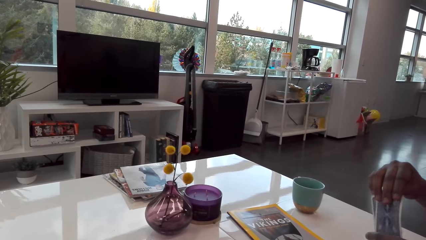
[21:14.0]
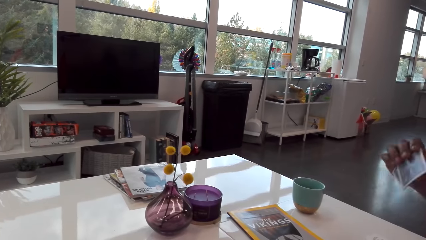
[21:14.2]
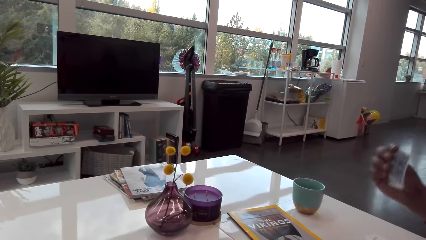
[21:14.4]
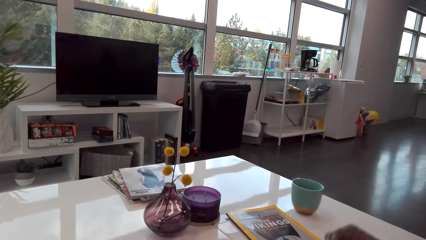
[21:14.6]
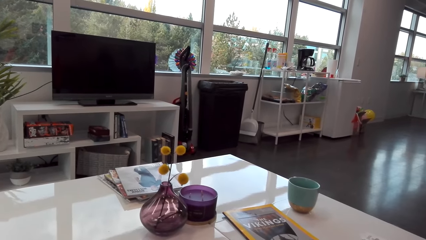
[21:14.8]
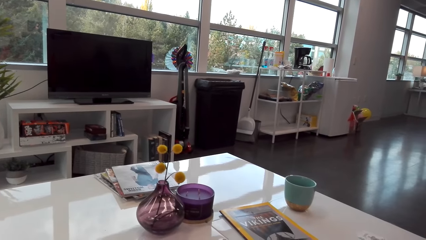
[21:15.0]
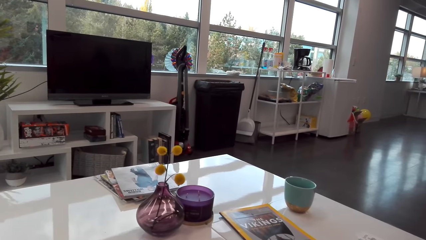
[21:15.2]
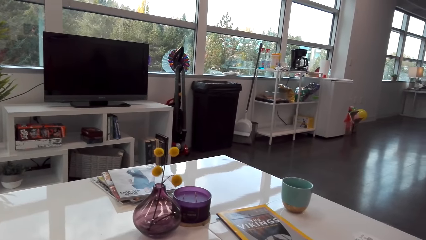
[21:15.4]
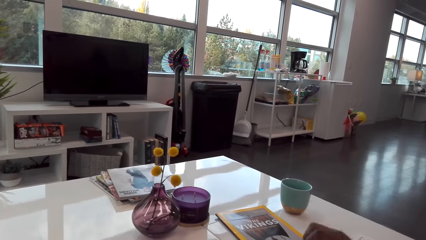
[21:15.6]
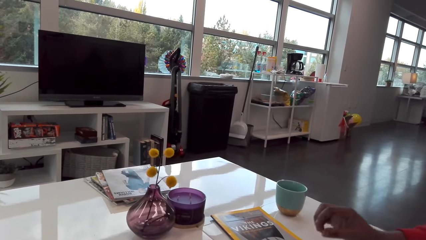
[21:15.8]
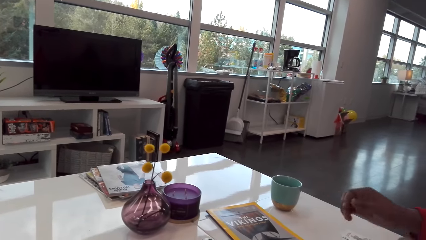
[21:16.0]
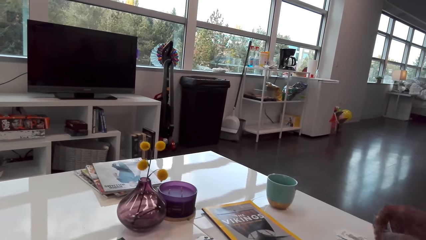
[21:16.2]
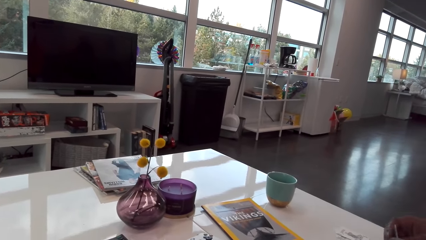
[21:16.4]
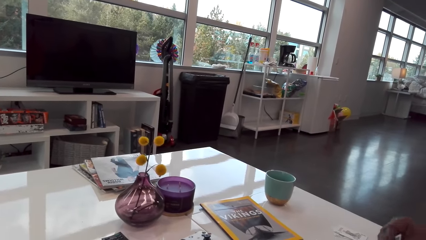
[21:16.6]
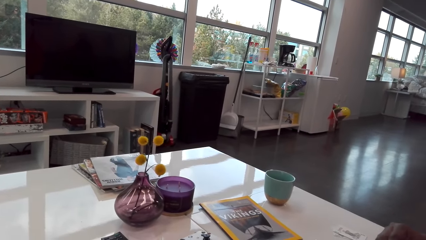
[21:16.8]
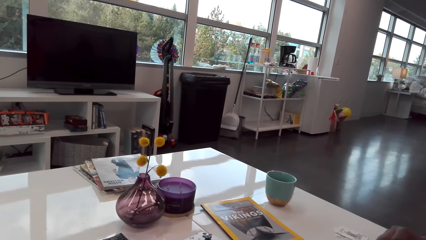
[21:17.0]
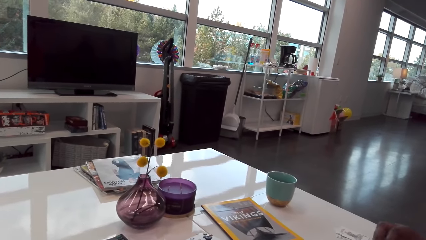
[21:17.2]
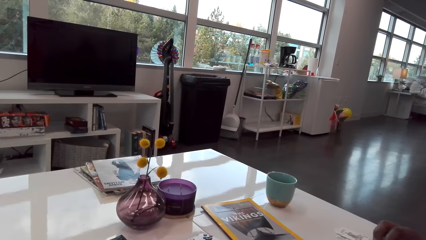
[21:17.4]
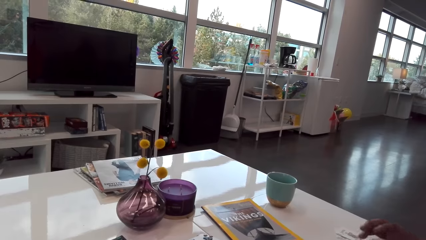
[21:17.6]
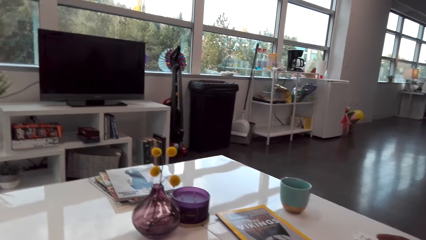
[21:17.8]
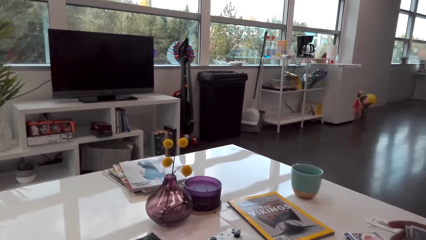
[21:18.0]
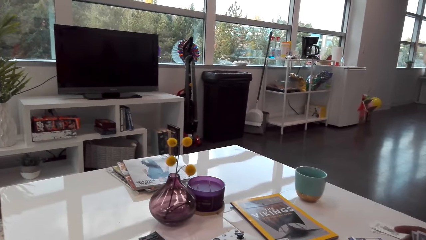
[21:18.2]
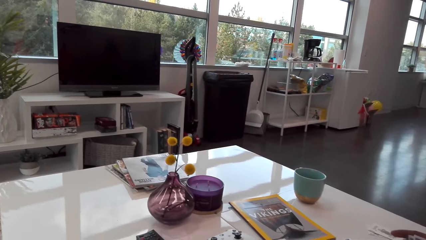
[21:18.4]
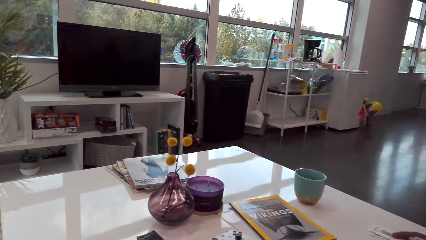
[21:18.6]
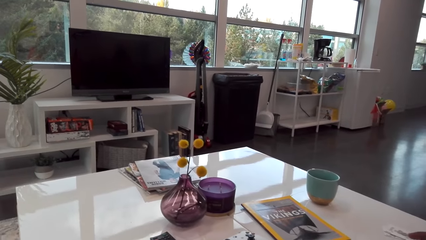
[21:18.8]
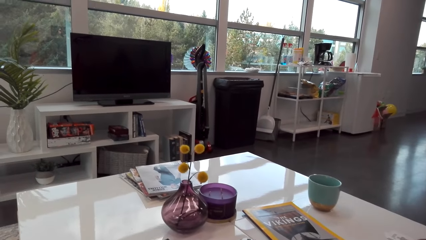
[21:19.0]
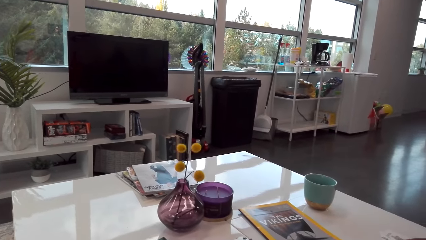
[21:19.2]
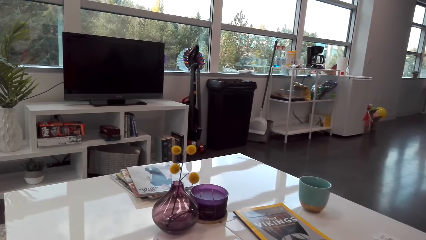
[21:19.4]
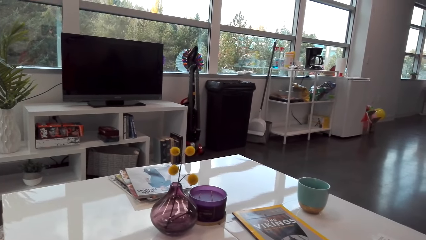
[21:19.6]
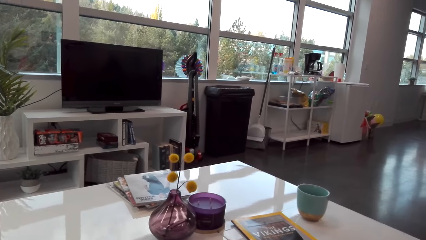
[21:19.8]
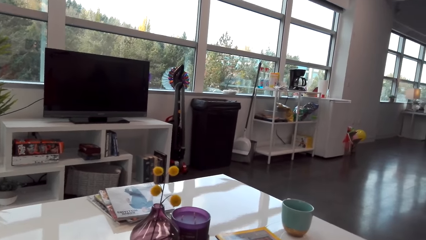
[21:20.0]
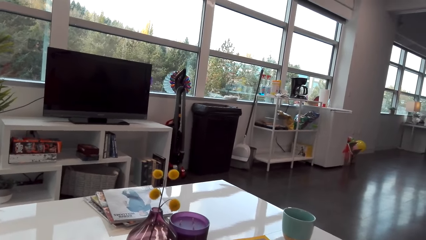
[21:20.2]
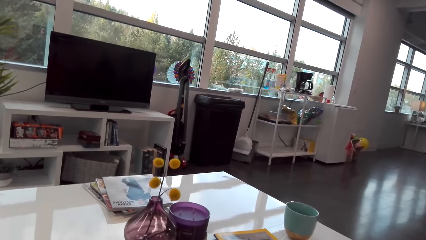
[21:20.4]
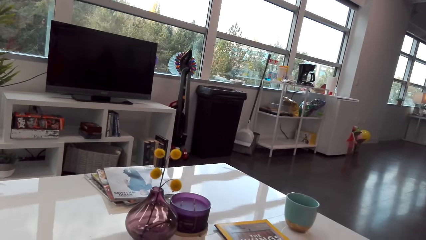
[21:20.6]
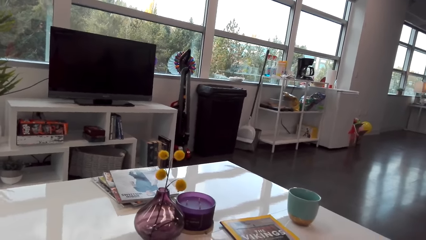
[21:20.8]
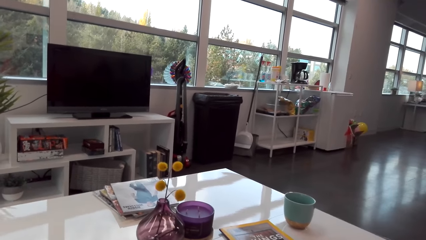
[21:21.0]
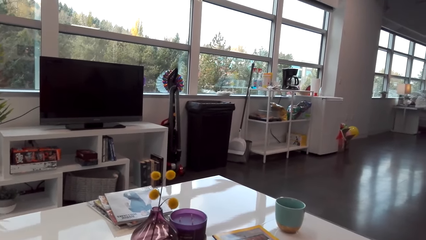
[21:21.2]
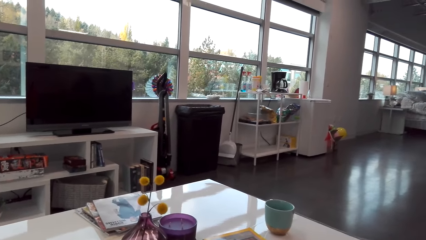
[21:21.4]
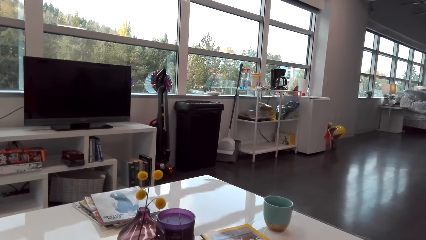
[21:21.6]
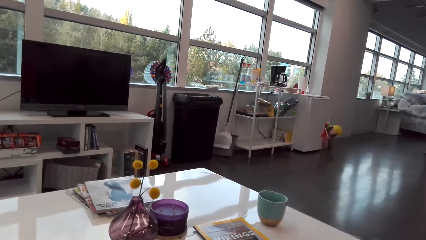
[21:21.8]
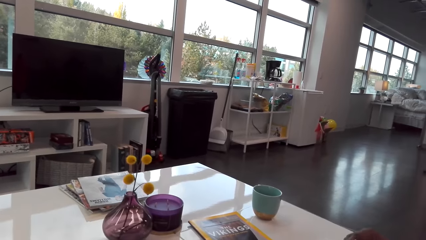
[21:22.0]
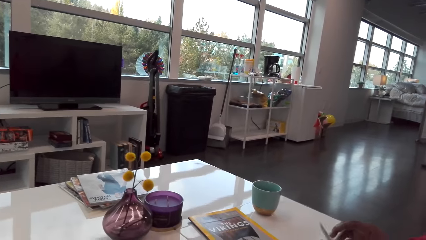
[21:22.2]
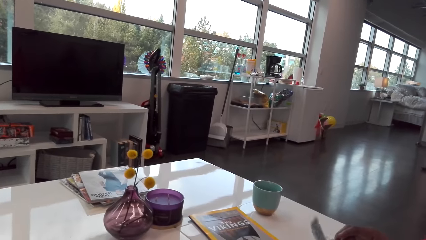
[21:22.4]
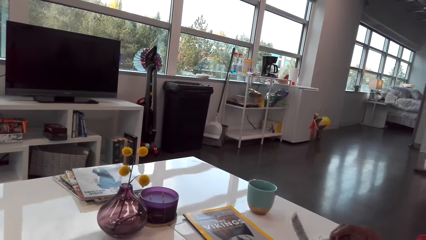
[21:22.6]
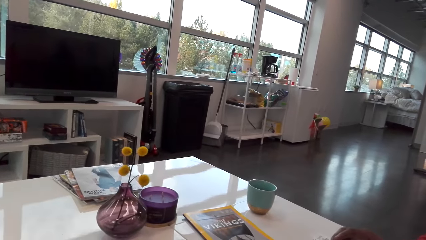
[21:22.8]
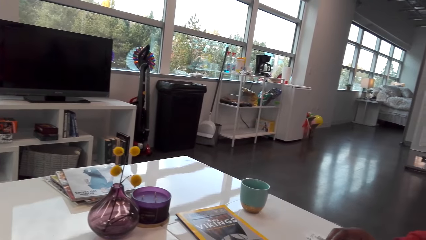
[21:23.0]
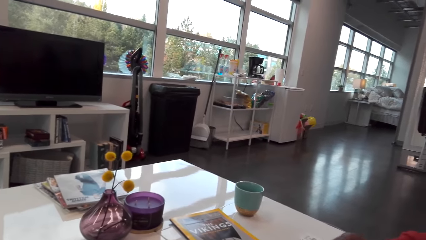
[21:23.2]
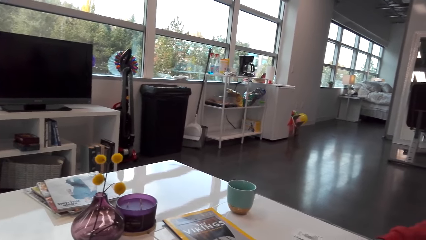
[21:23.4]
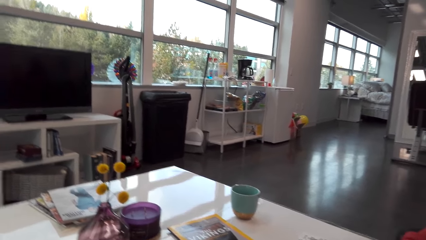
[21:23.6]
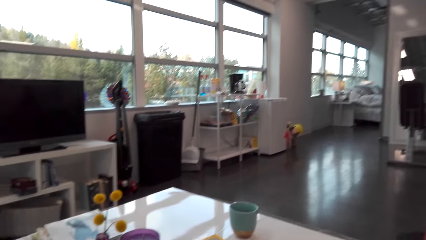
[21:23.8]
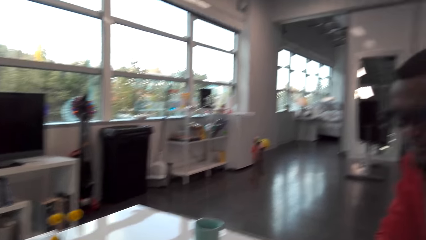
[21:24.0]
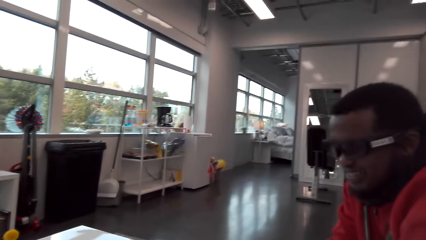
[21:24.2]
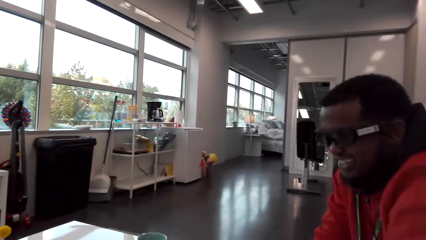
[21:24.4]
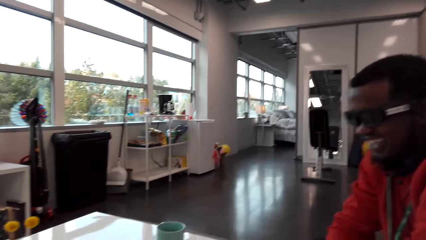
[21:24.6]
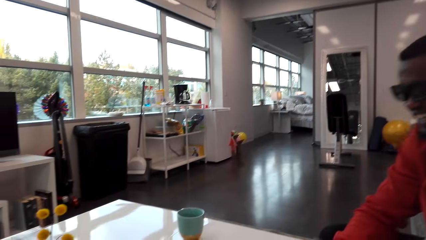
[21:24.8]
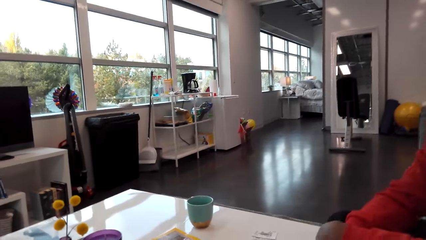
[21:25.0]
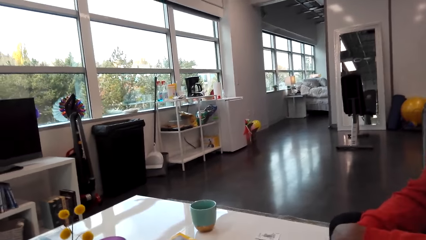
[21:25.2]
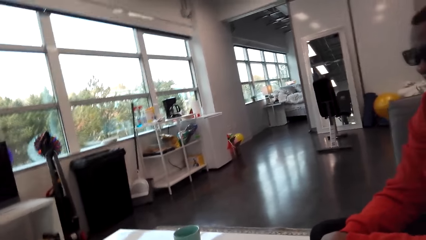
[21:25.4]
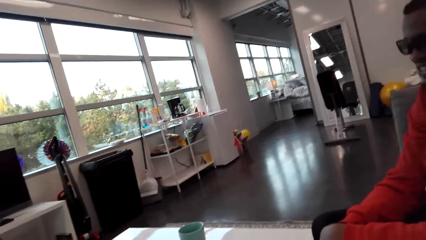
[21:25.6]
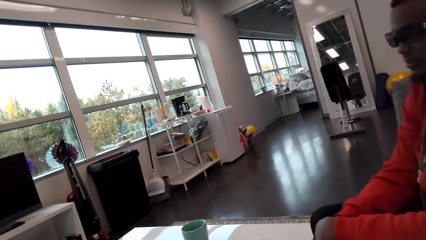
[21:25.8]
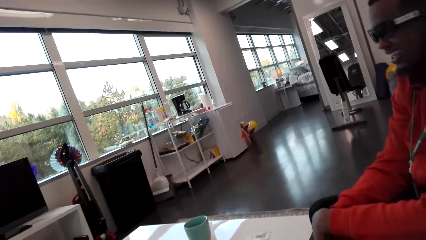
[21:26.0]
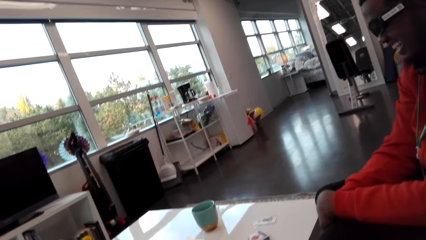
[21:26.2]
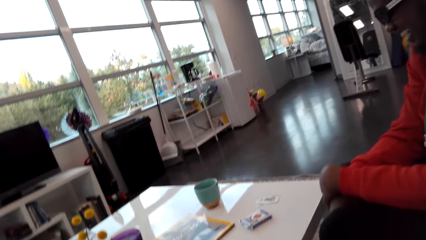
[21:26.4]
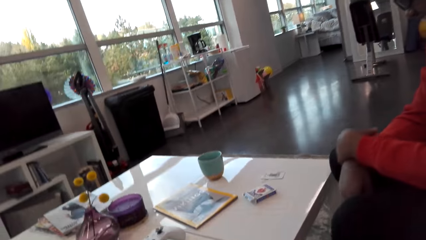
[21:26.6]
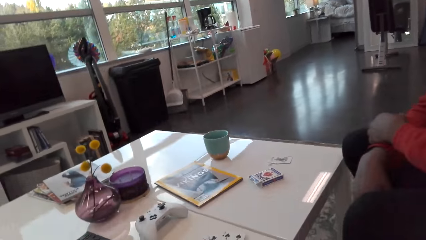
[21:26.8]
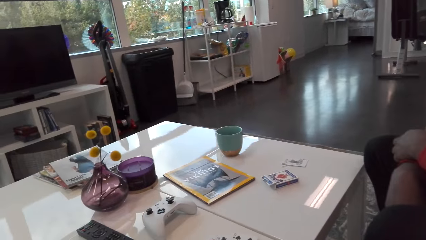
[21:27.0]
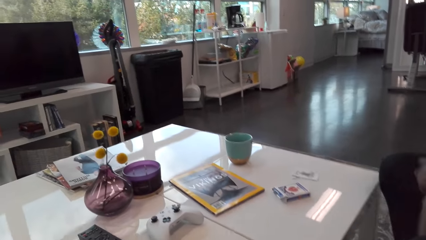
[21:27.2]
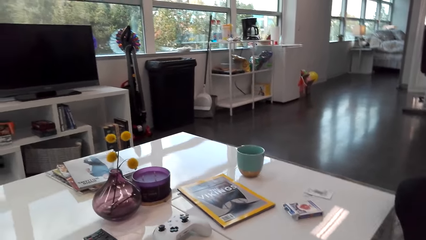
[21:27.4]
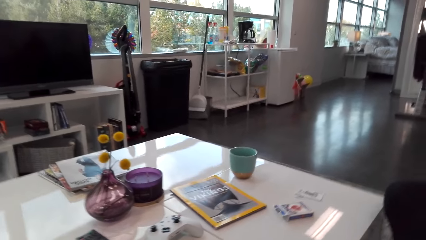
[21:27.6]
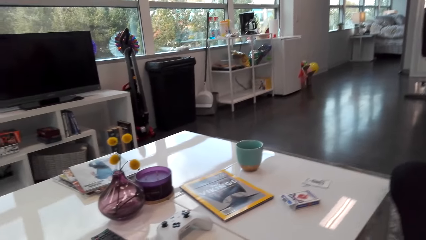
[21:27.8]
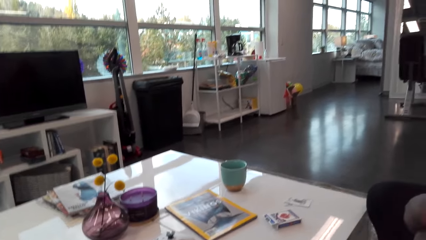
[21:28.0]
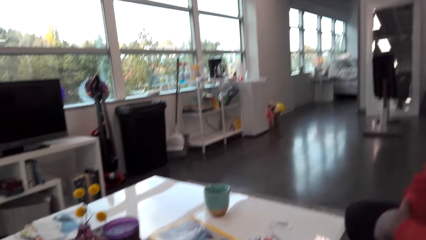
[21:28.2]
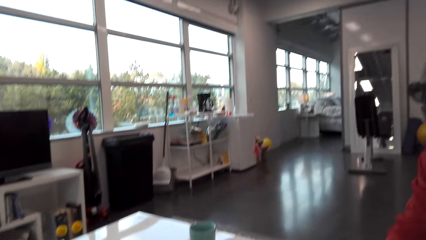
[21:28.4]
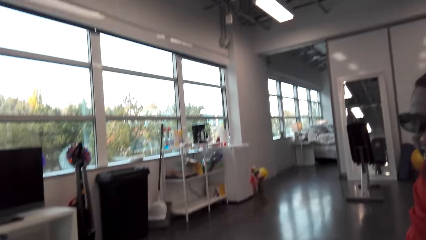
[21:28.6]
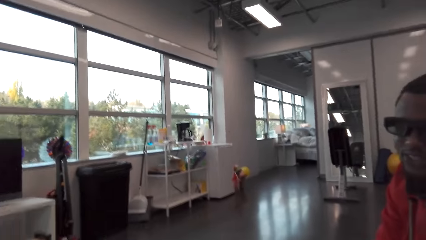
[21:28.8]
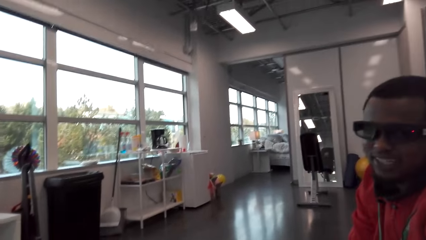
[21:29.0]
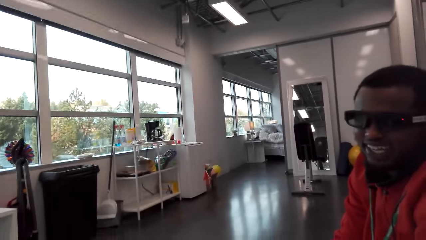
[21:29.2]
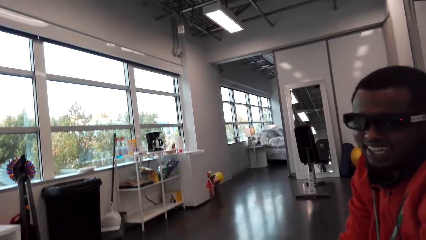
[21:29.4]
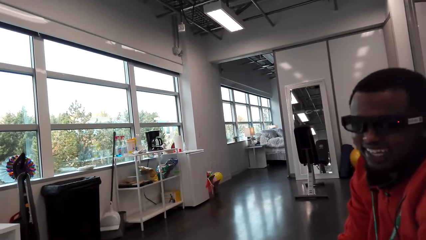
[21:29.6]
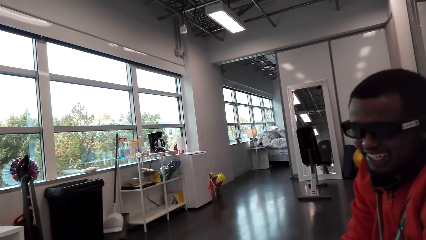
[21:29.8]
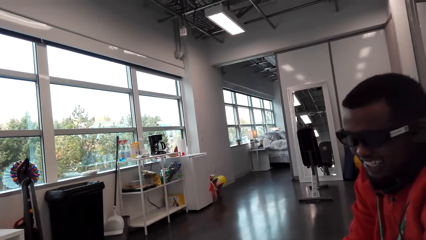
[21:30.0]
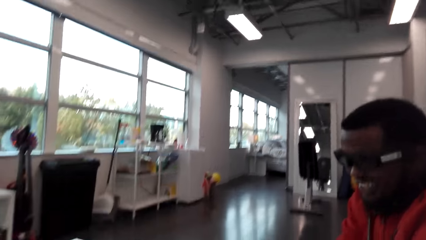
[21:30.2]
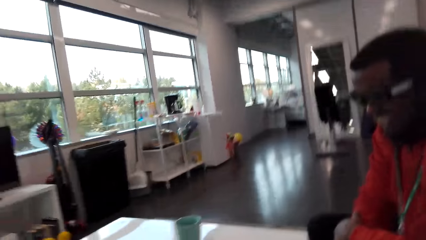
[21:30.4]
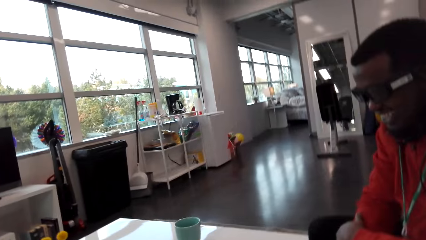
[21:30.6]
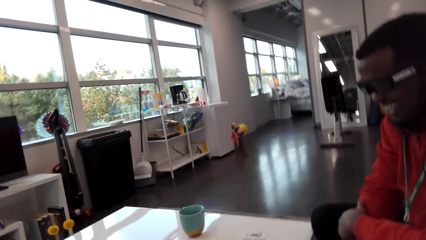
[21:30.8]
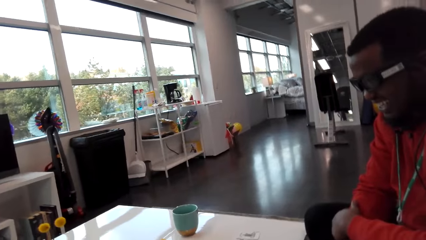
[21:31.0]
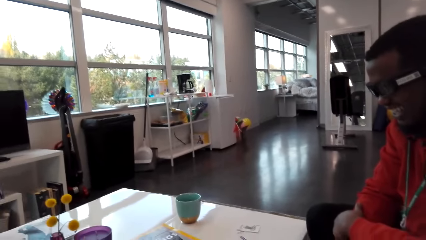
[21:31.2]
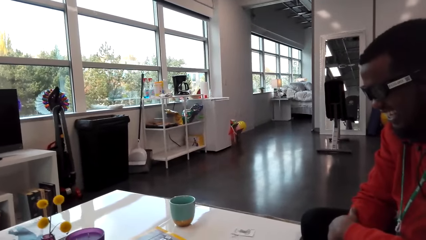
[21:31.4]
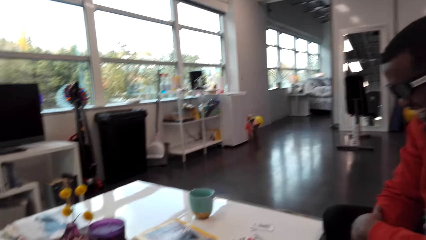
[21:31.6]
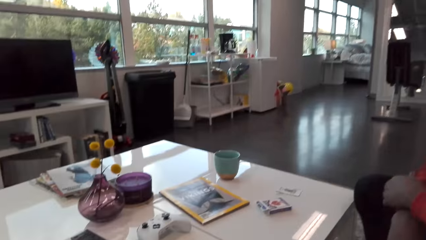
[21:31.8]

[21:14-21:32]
A man plays his card. The camera wearer talks to the man. They look at the man. They laugh. They talk to the man. They look at the man.
